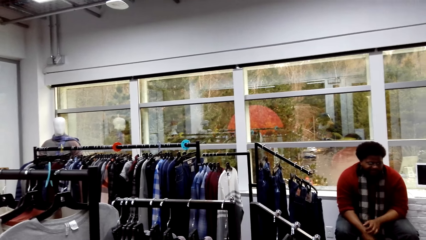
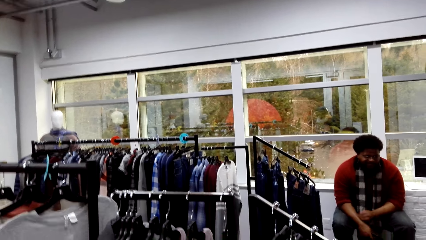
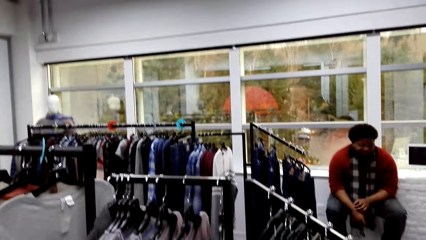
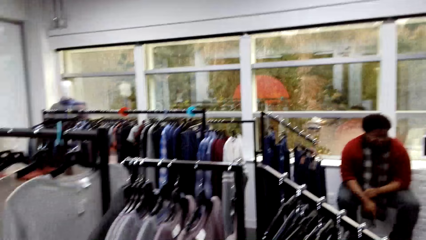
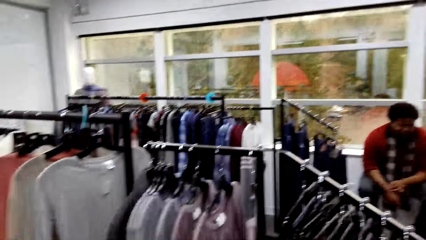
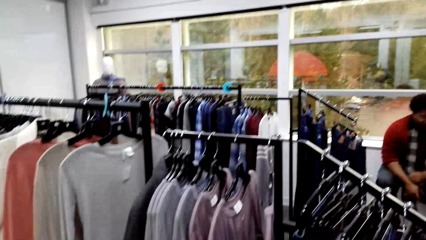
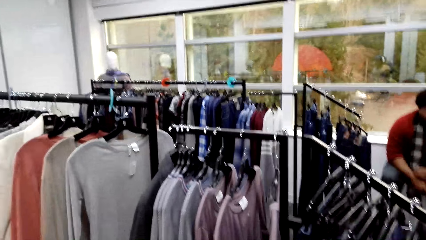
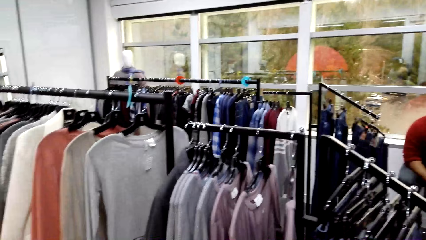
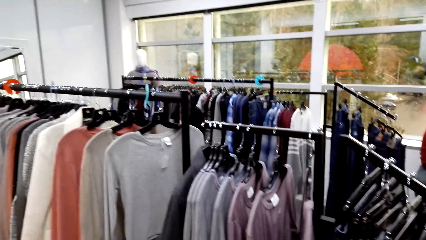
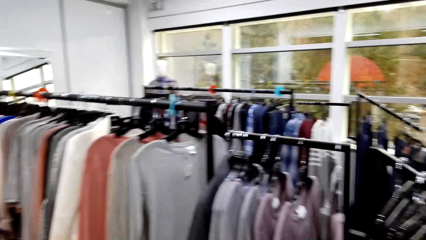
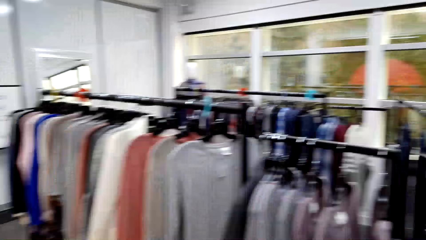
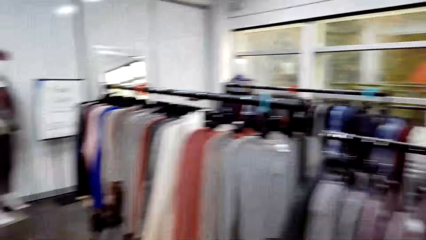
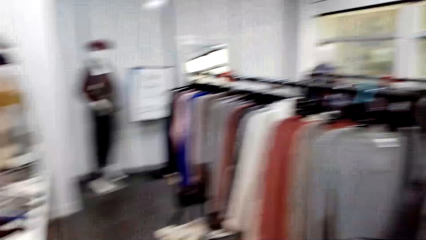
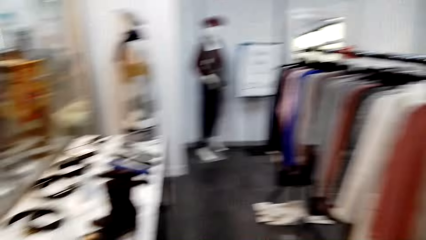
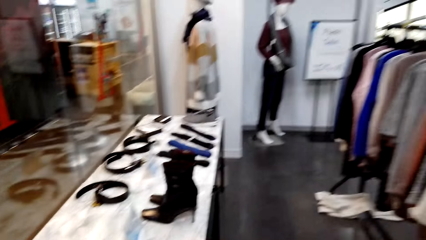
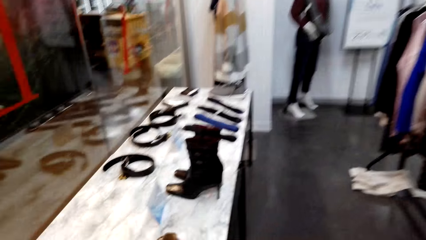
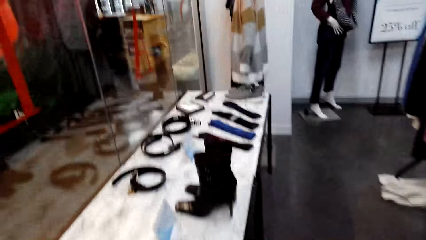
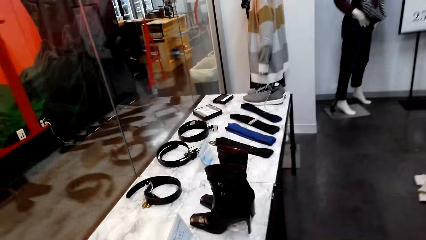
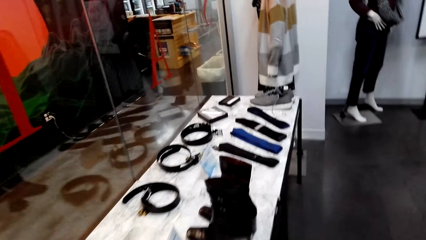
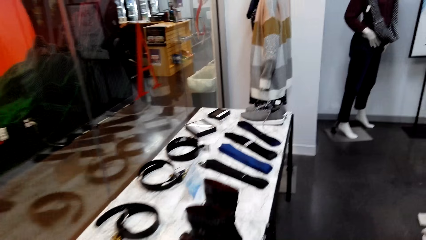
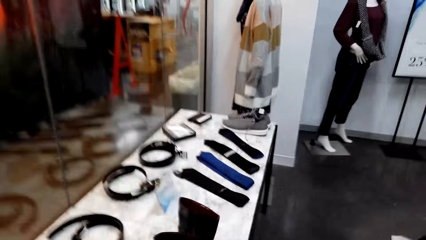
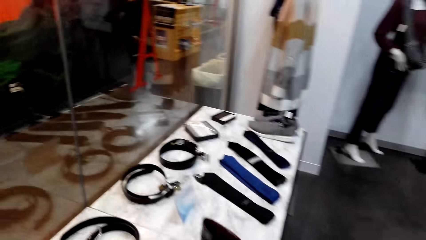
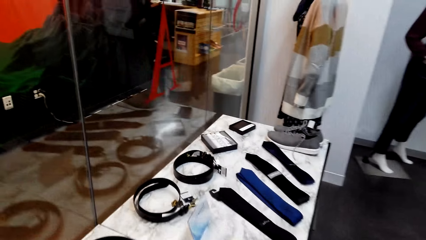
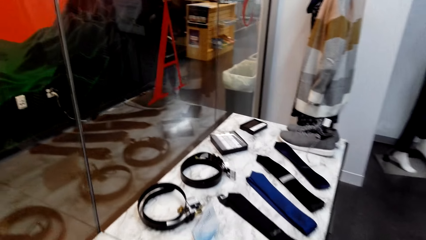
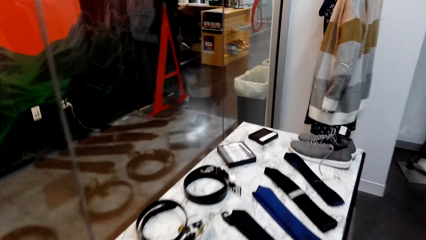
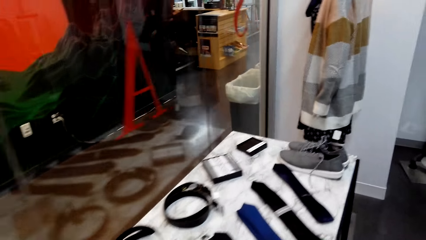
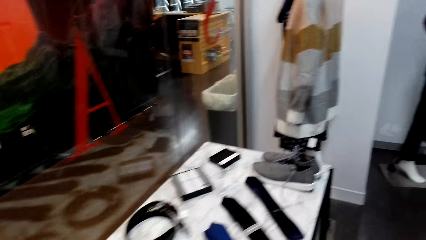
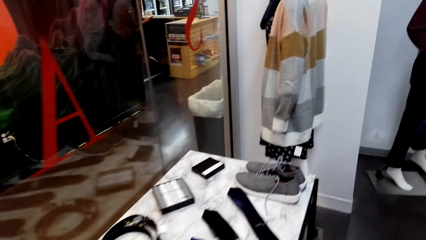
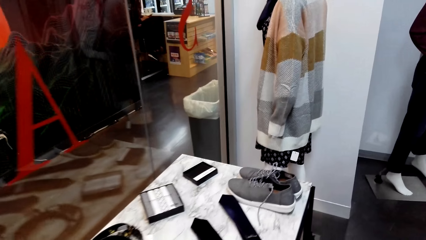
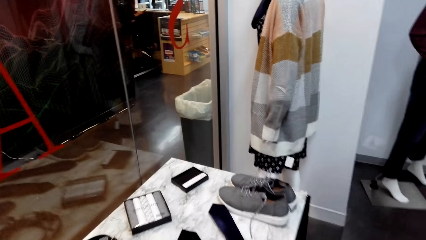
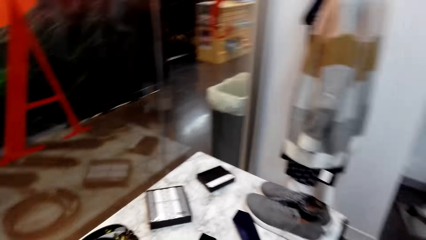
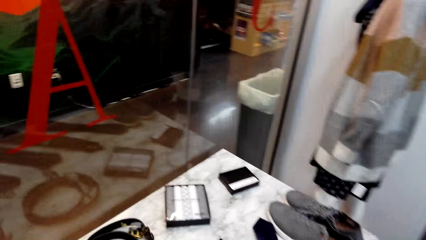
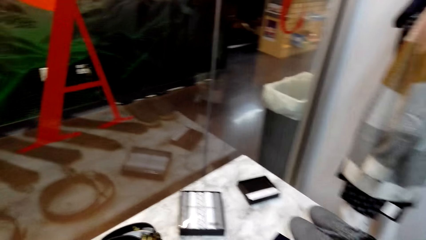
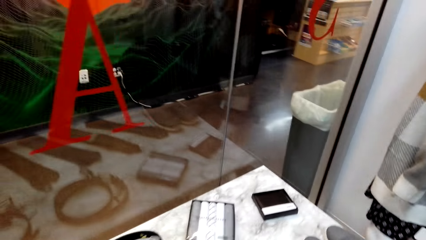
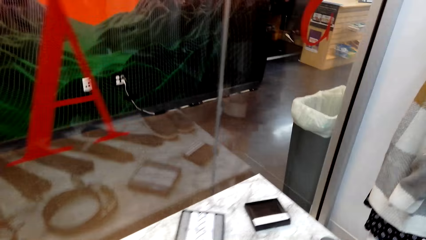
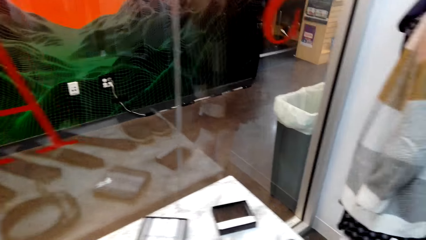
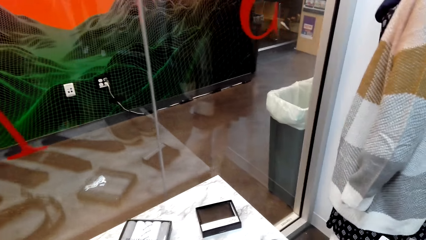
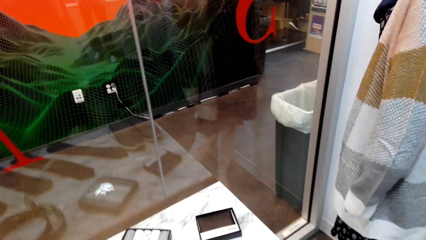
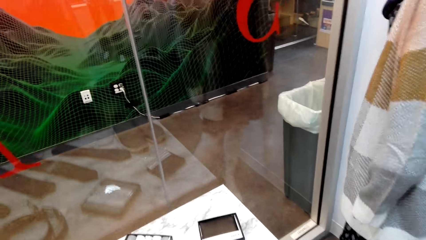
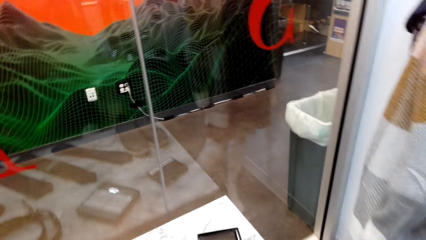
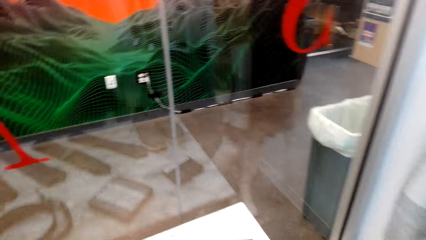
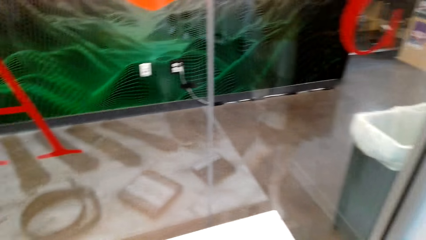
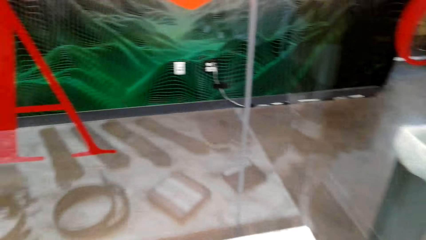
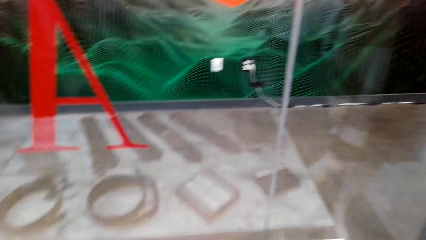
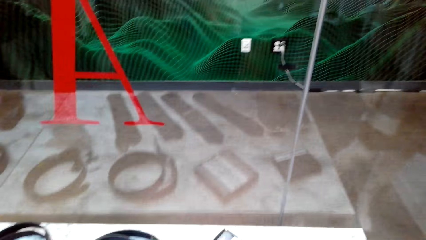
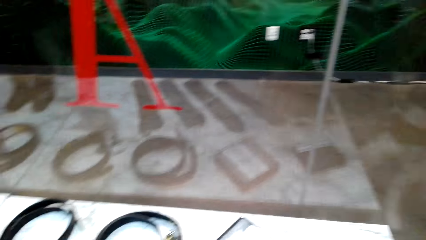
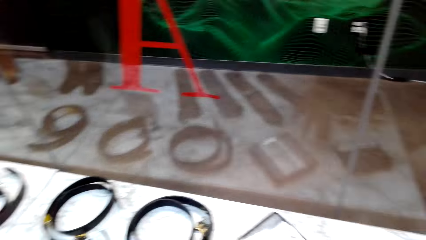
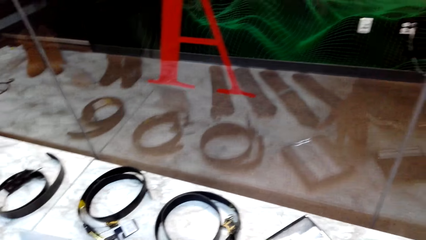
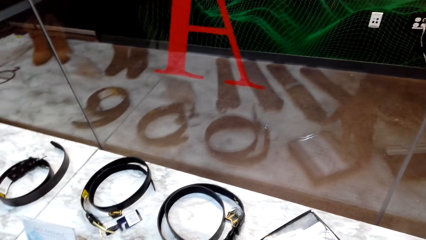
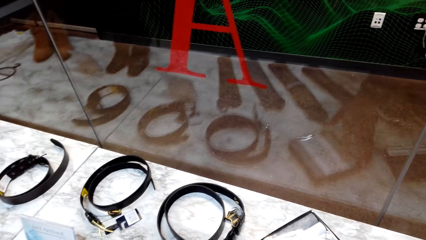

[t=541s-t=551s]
The camera wearer walks near the corner.

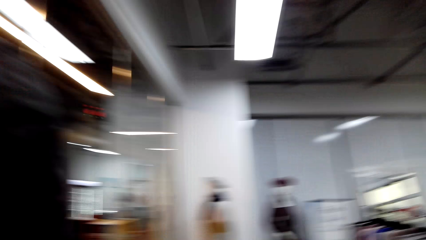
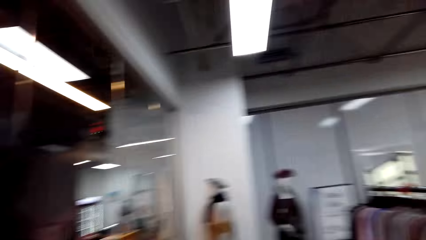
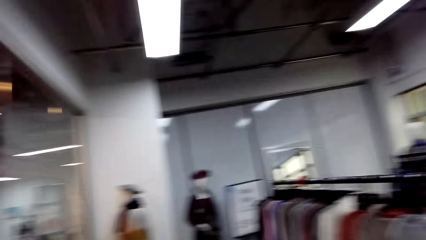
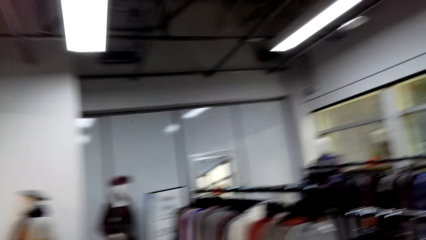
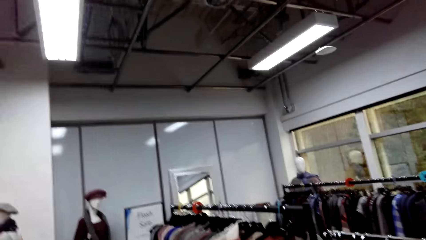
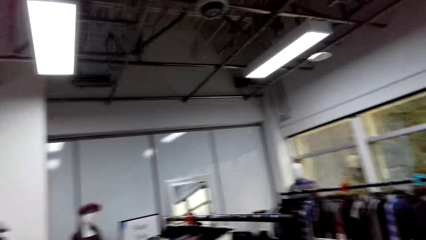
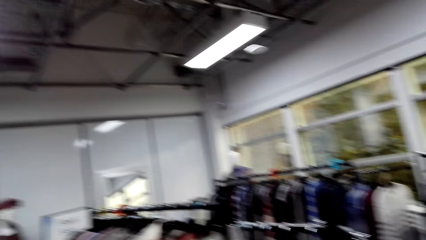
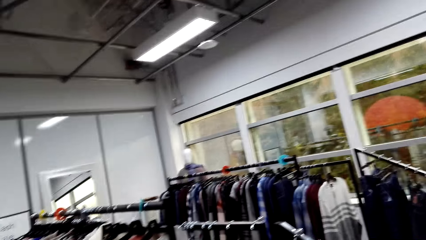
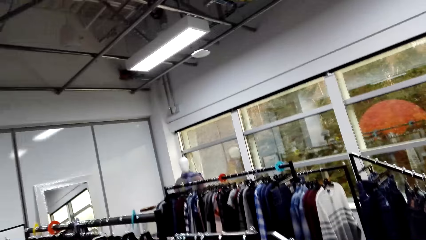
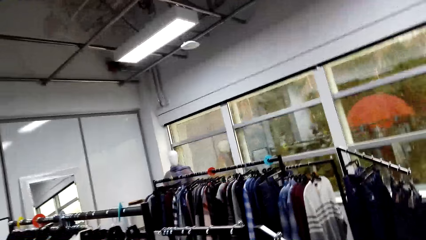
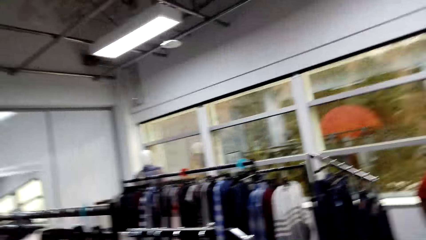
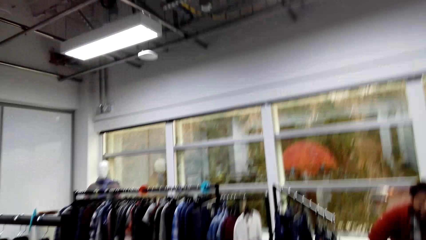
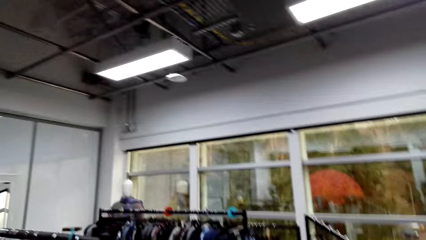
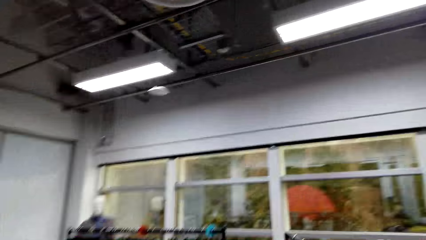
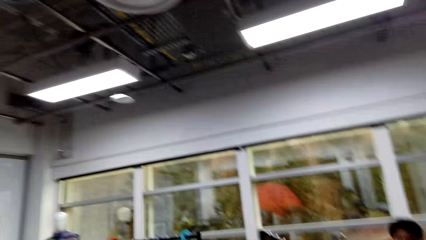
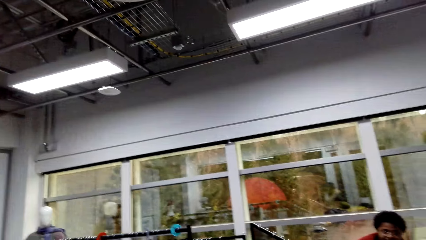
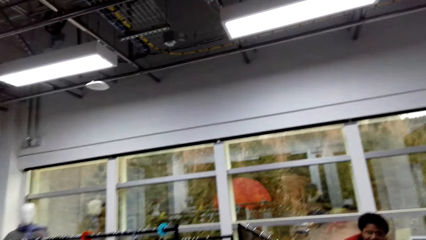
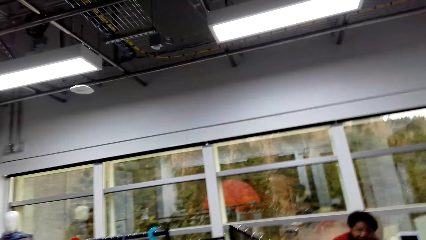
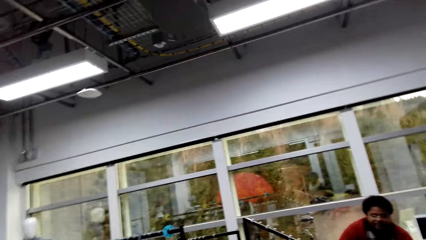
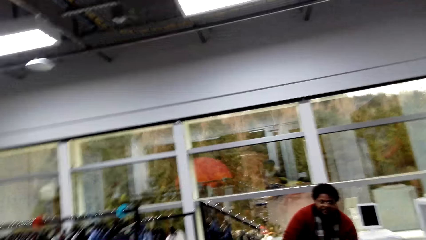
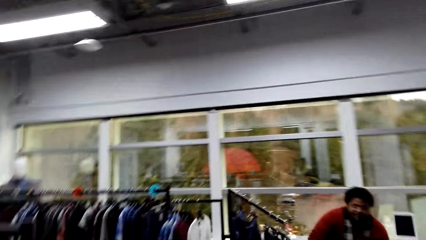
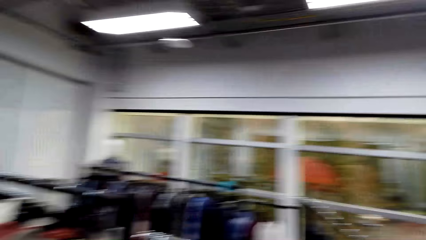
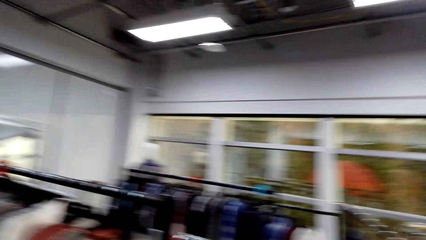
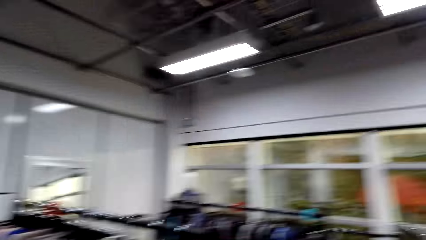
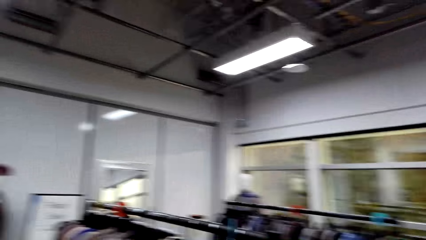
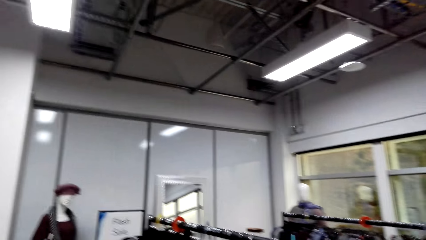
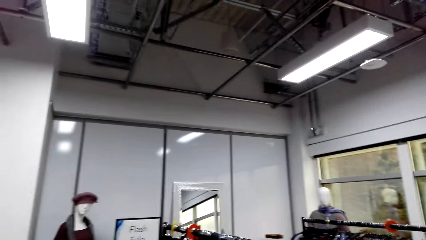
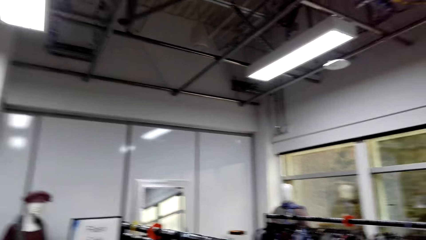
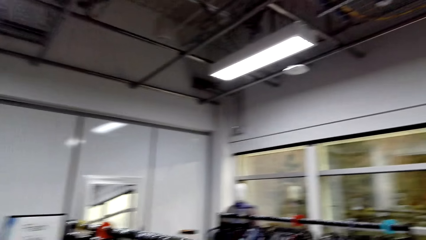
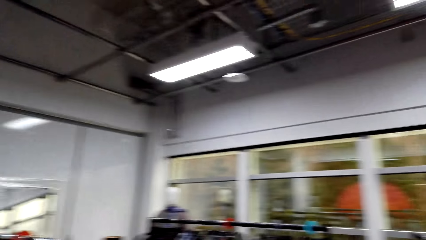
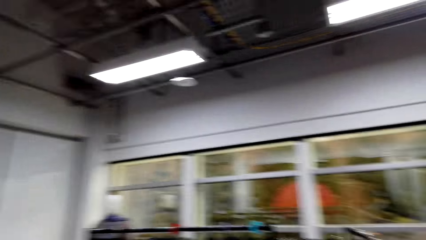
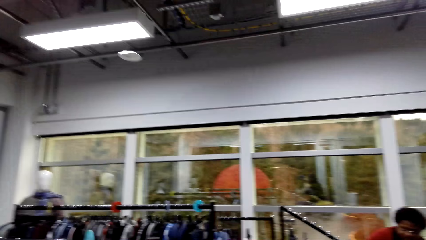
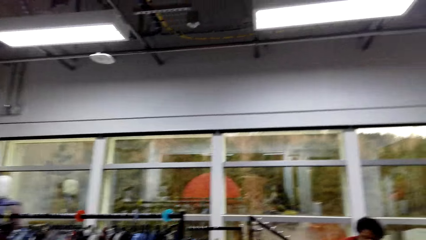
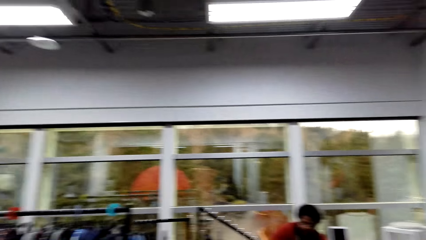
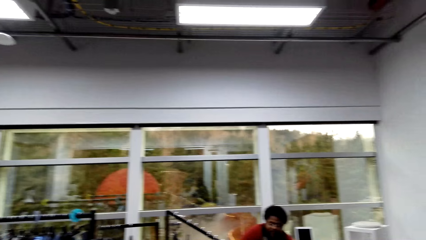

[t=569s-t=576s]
The camera wearer walks around while talking to someone.
